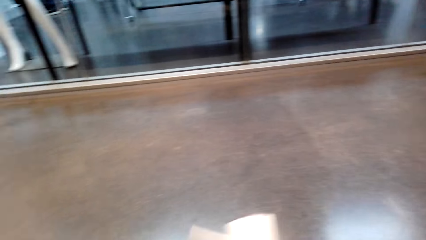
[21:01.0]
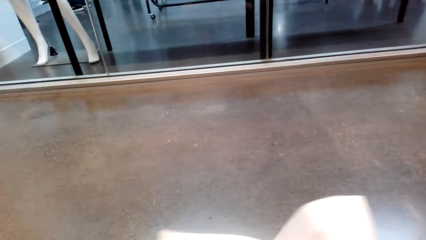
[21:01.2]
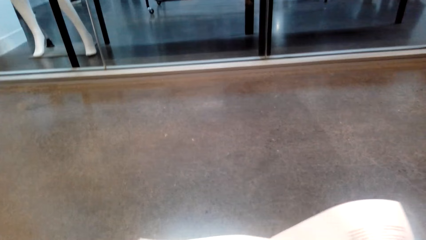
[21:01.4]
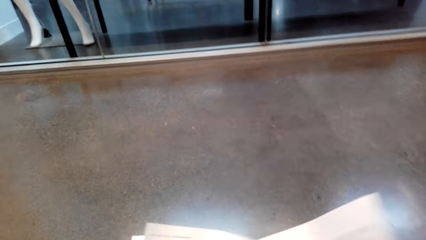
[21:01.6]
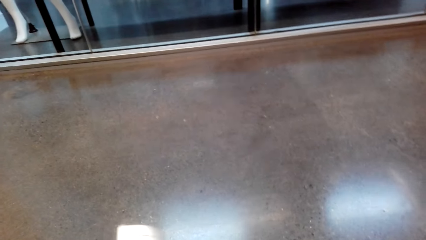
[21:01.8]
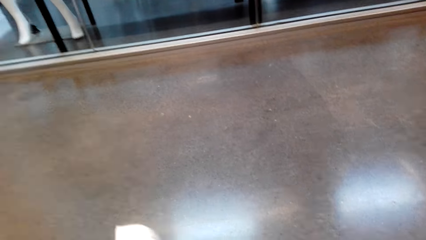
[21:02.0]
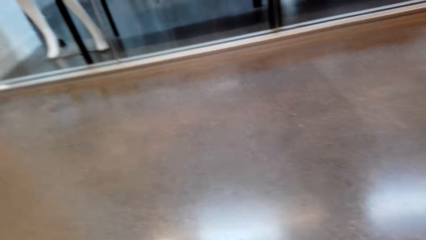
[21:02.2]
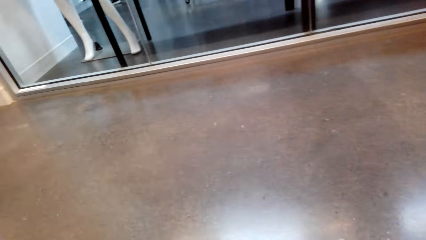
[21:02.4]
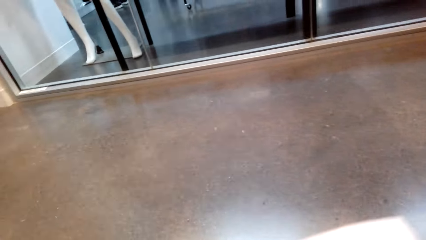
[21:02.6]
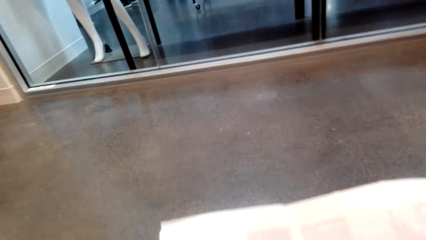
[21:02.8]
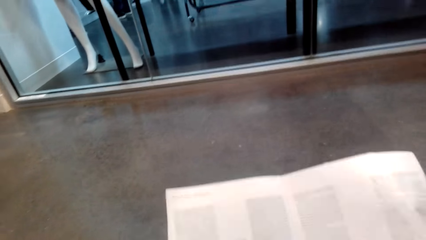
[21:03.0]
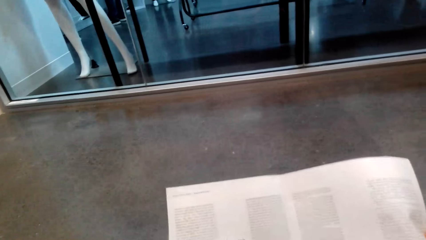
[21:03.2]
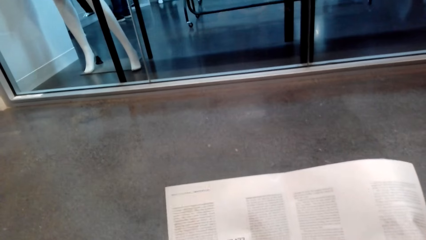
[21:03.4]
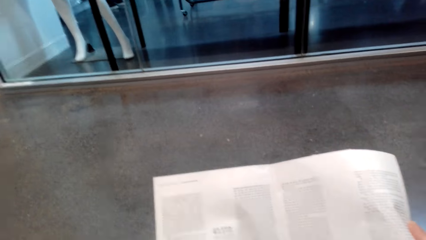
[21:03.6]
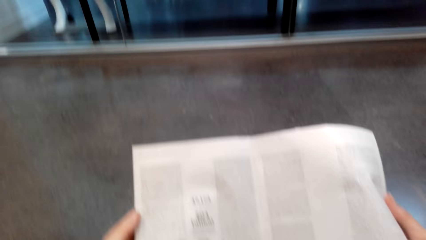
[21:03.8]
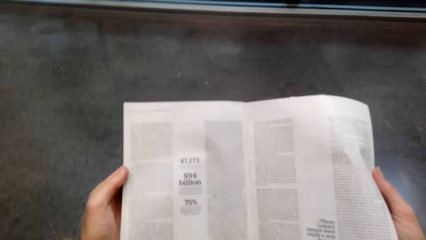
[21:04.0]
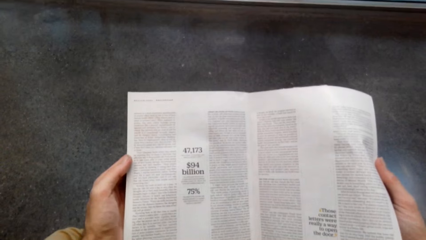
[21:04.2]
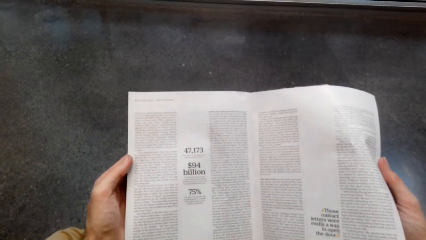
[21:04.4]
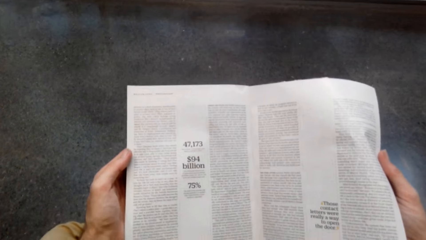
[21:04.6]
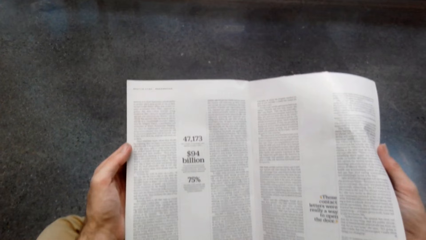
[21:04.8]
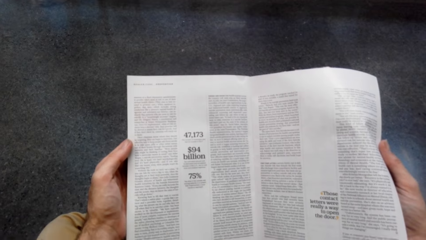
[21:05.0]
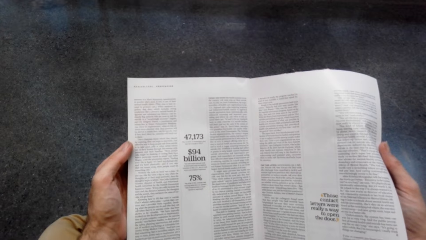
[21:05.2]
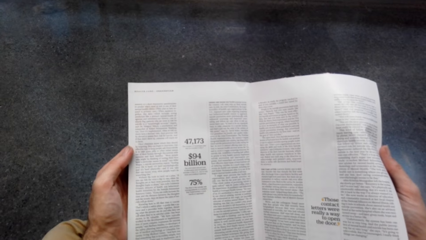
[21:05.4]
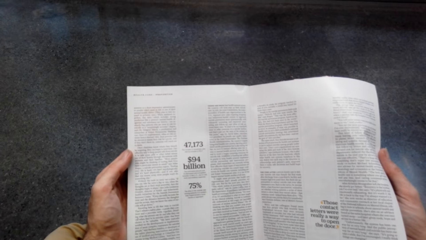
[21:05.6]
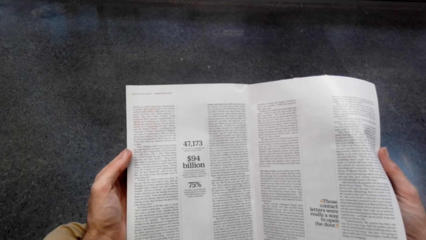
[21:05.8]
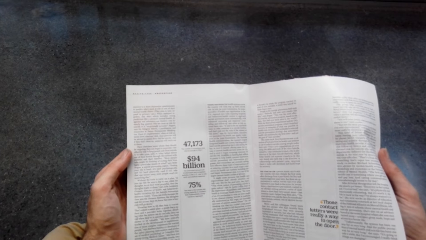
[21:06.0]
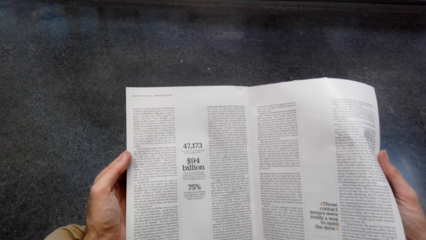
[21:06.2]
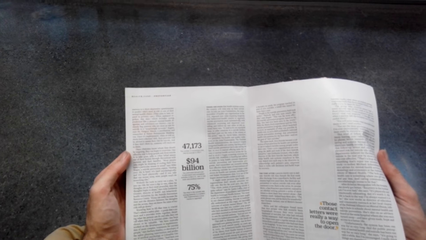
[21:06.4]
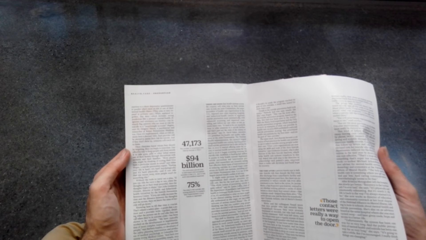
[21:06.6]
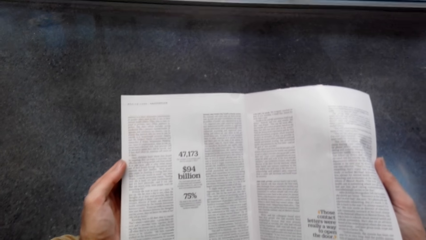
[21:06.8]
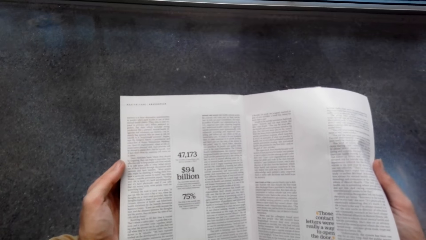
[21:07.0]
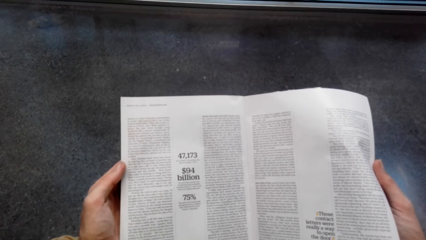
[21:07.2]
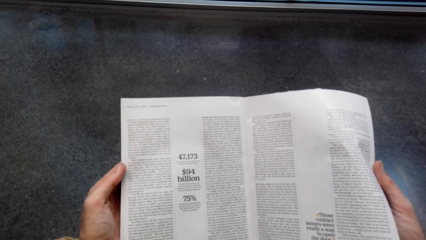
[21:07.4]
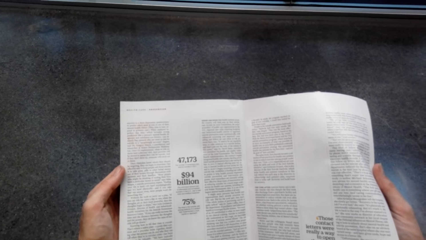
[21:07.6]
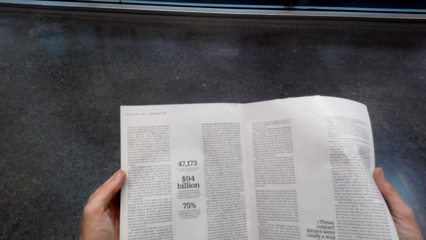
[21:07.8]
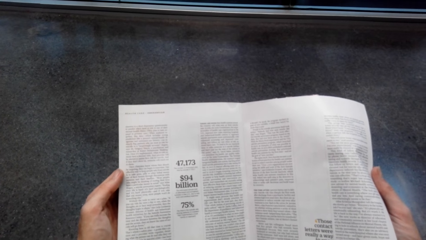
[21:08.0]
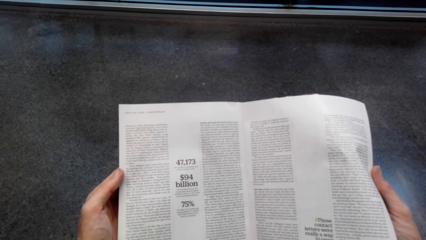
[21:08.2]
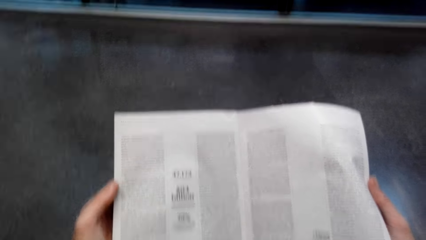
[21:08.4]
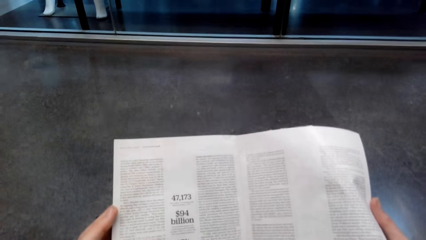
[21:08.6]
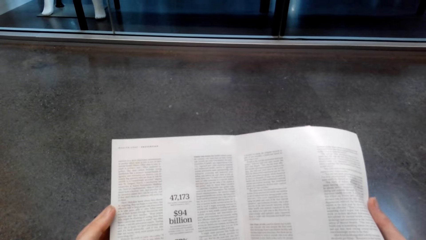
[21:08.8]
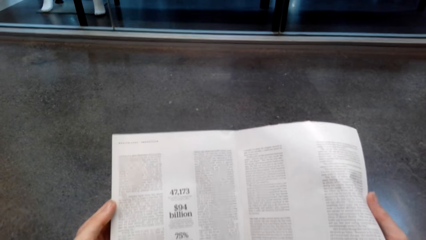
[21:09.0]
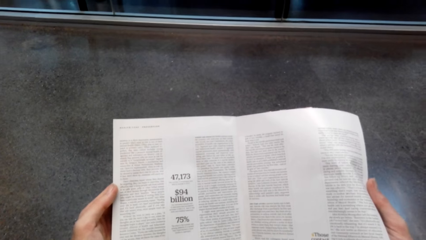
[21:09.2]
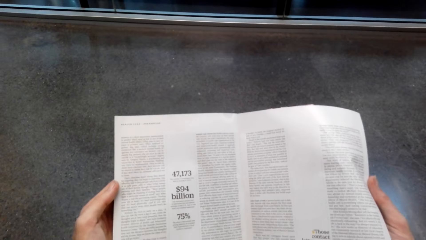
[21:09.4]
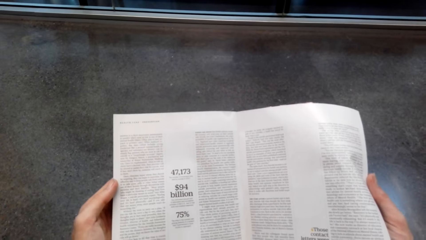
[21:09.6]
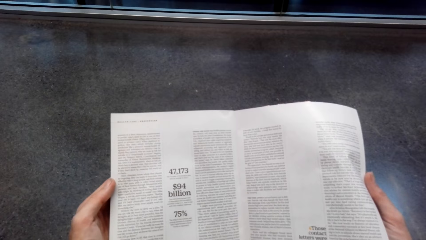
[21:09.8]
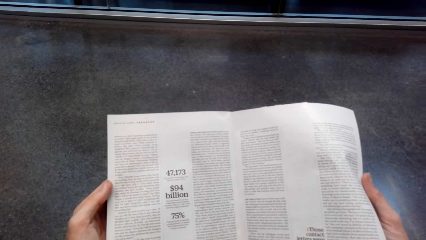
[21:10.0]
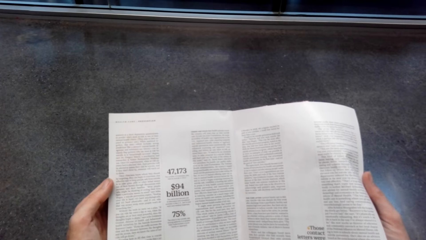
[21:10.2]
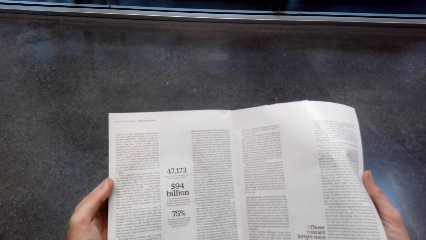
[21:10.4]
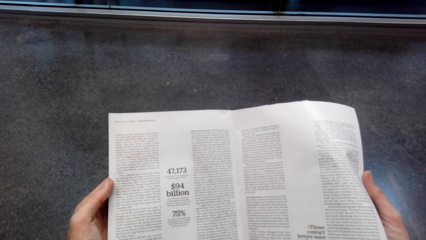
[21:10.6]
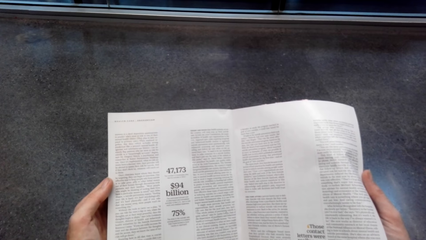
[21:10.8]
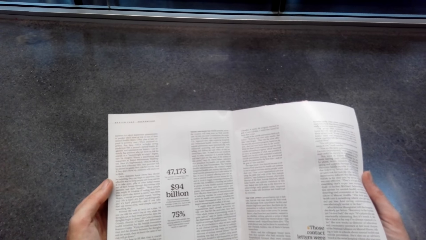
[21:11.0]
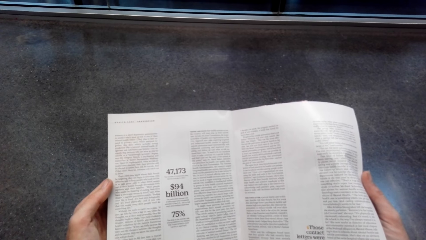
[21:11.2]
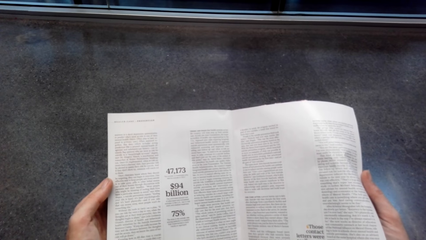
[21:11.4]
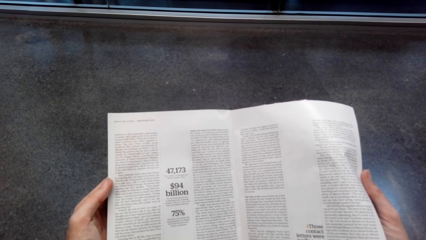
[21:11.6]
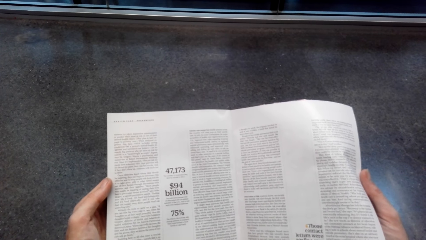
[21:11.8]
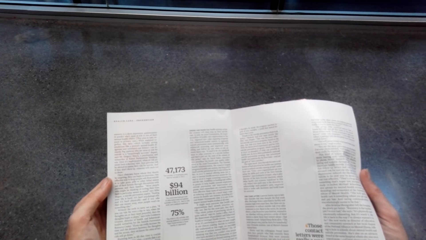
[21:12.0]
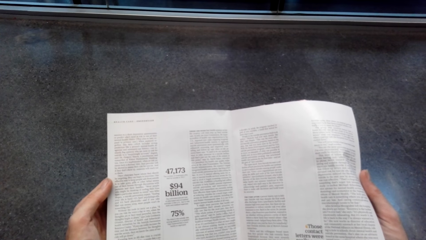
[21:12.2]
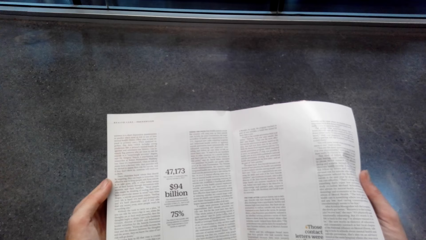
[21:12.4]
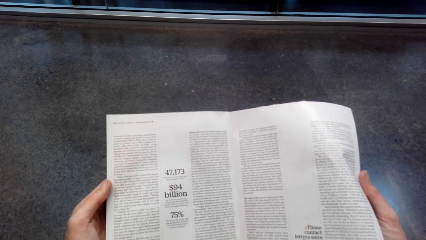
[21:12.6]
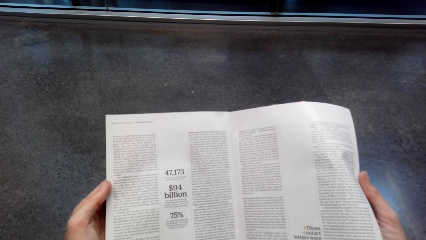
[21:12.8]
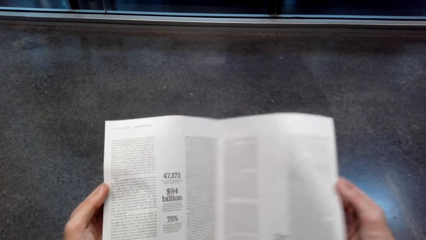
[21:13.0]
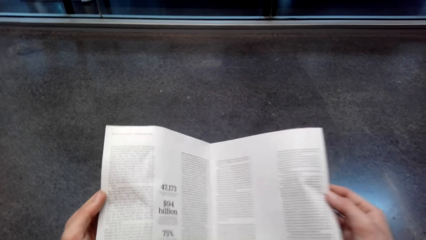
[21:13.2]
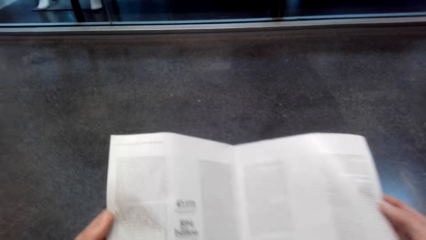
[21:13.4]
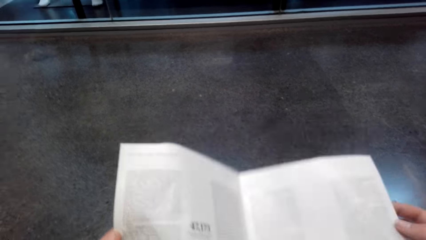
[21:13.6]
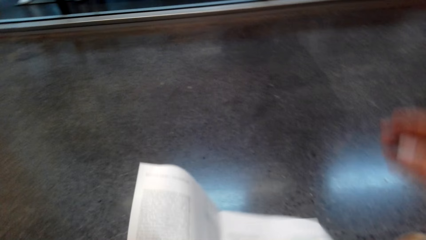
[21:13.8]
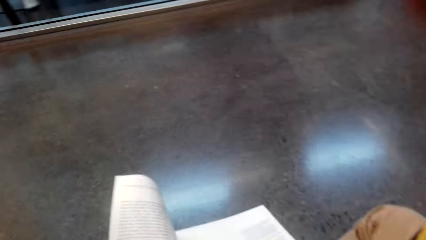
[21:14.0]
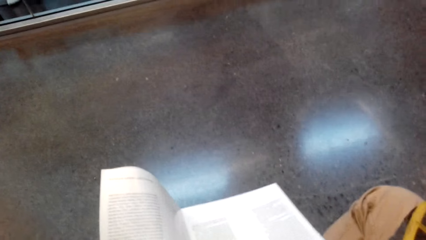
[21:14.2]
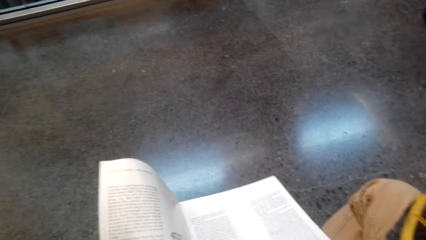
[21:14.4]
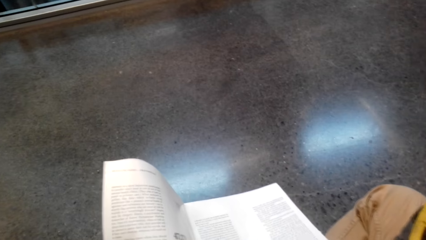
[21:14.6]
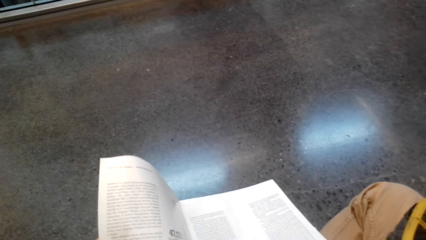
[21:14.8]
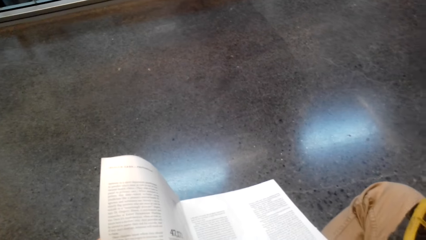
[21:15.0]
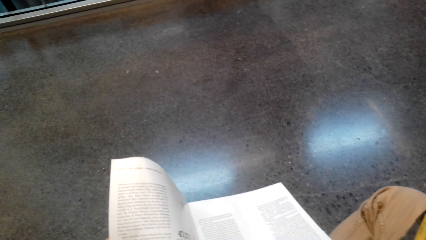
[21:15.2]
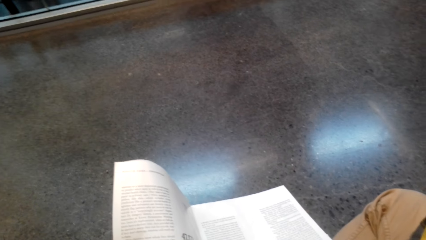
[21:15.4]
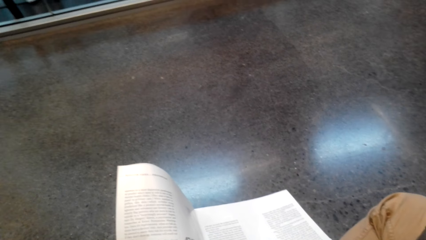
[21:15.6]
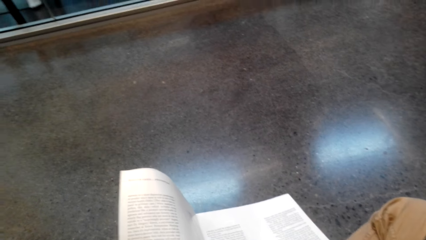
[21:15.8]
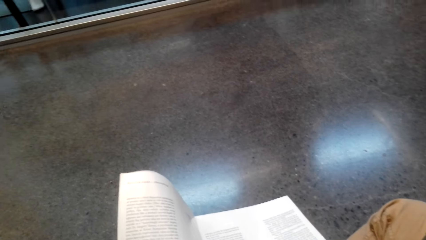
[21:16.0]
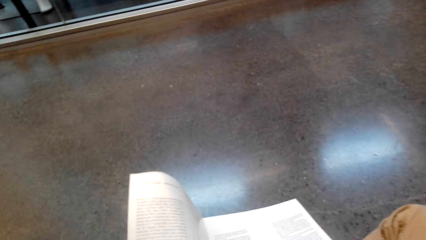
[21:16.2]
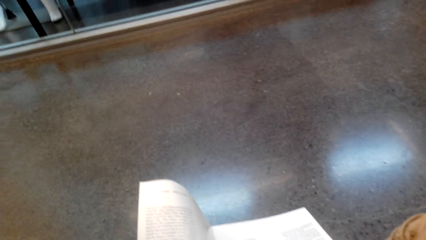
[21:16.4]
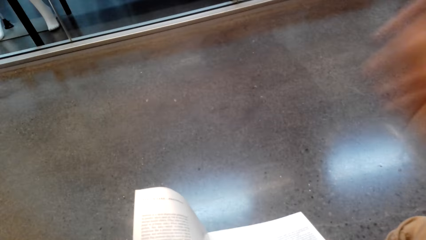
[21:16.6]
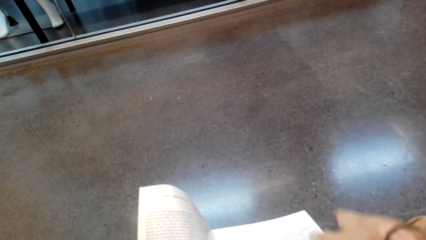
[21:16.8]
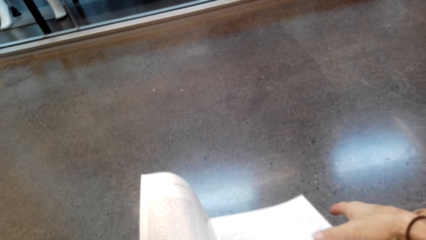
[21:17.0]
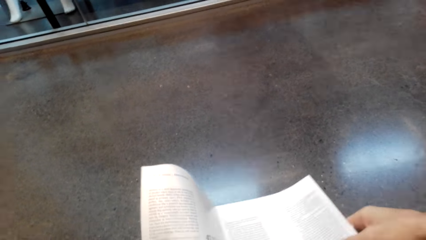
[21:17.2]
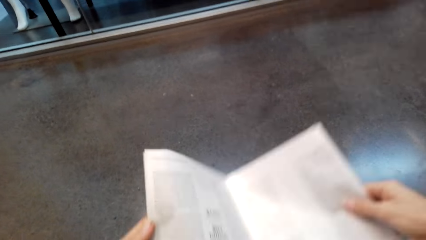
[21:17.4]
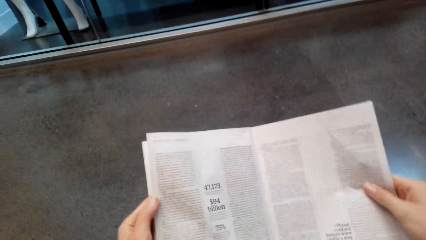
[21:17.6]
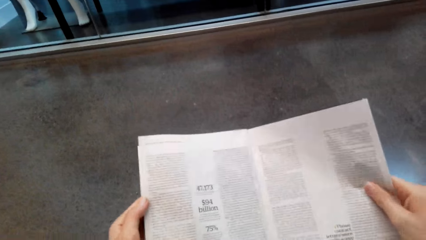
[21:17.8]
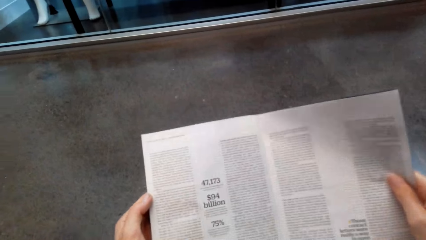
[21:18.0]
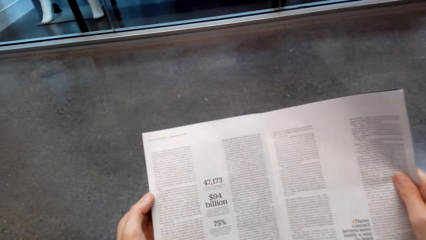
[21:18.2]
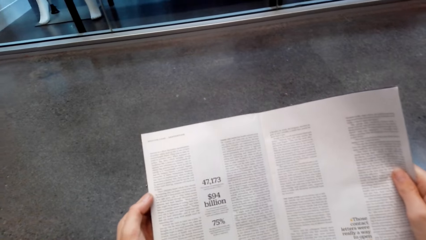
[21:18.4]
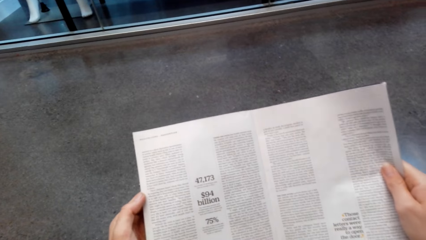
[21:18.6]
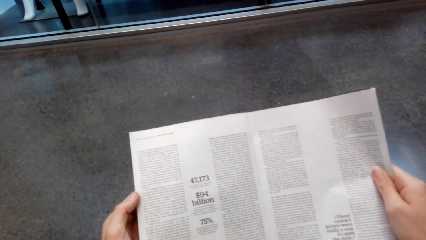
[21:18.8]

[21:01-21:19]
The camera wearer opens a page on the book. They read the book. They raise the right hand. They hold the book.
